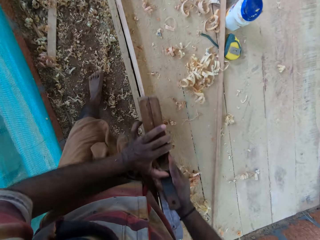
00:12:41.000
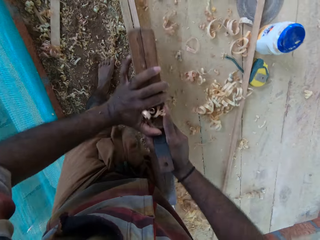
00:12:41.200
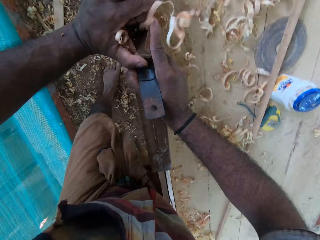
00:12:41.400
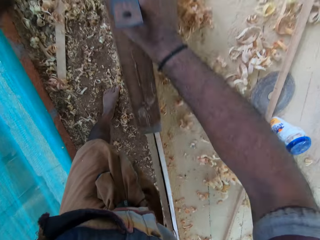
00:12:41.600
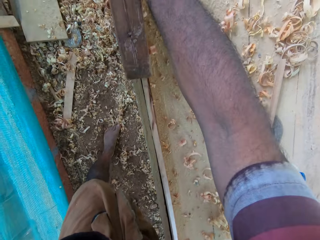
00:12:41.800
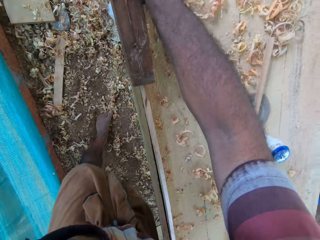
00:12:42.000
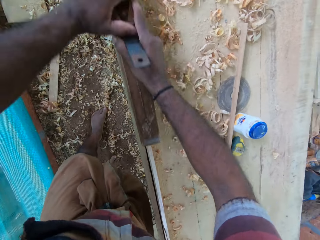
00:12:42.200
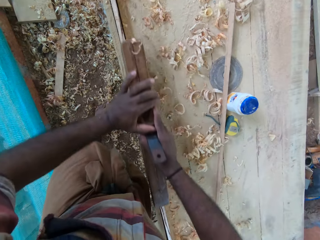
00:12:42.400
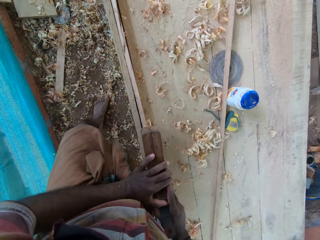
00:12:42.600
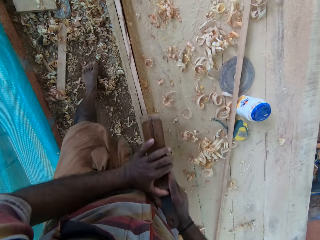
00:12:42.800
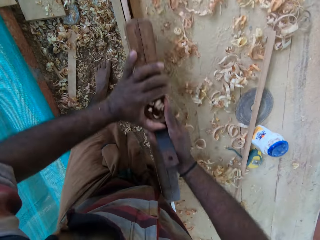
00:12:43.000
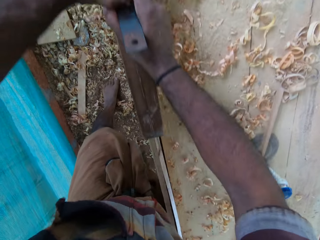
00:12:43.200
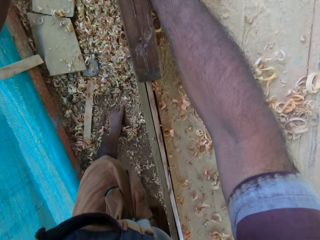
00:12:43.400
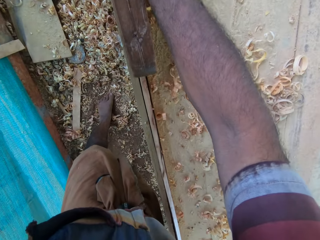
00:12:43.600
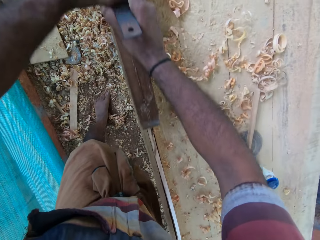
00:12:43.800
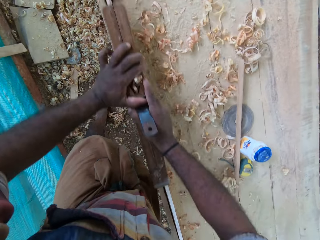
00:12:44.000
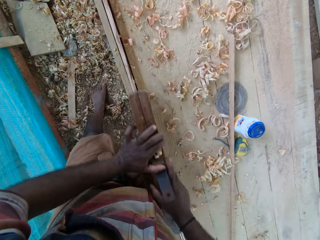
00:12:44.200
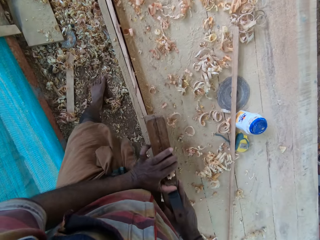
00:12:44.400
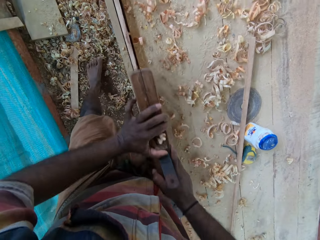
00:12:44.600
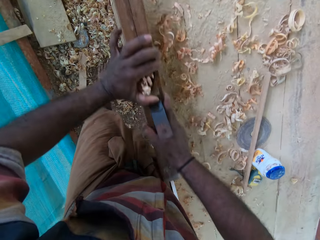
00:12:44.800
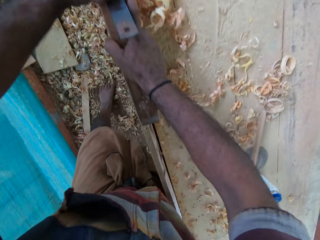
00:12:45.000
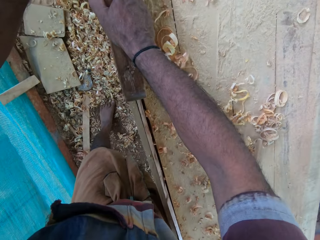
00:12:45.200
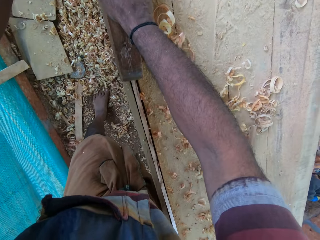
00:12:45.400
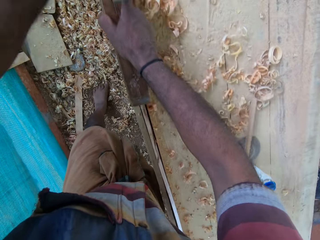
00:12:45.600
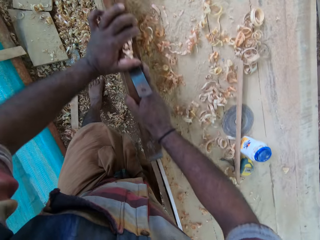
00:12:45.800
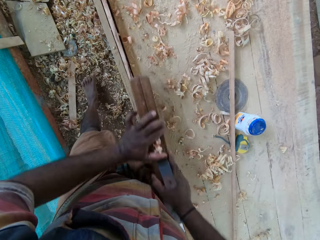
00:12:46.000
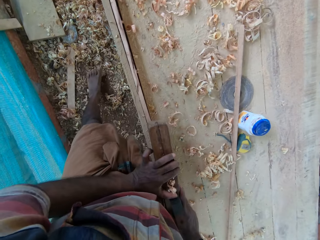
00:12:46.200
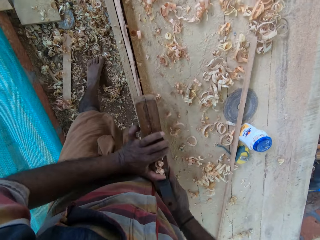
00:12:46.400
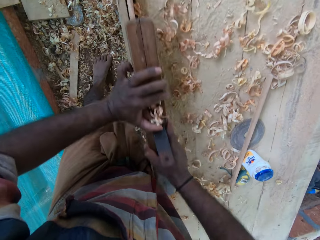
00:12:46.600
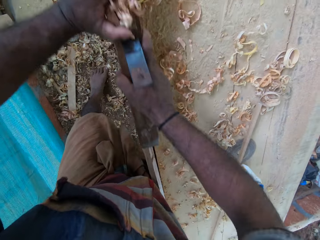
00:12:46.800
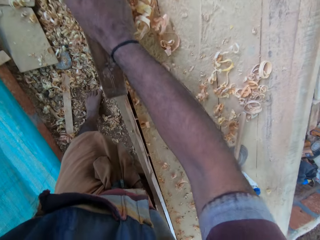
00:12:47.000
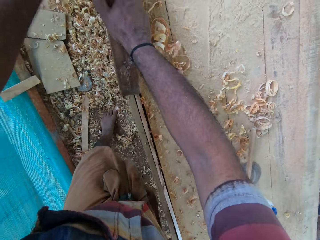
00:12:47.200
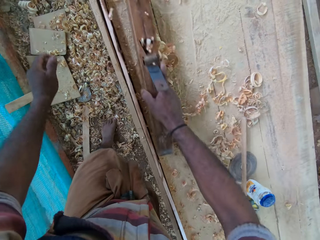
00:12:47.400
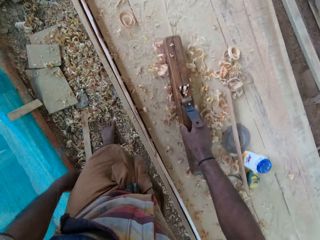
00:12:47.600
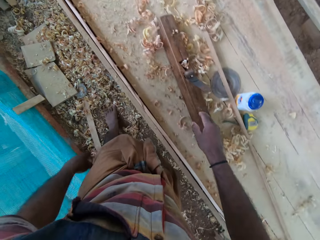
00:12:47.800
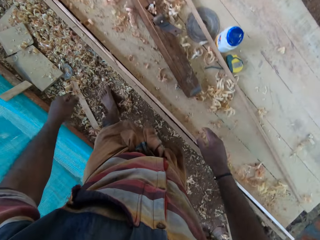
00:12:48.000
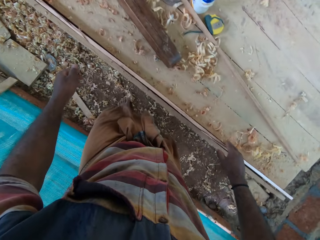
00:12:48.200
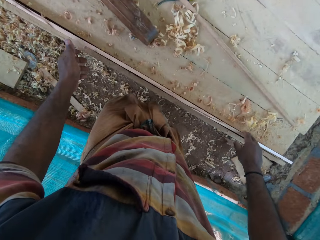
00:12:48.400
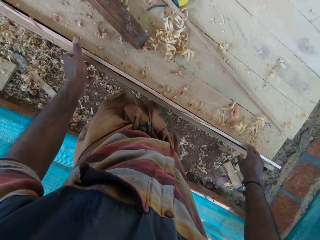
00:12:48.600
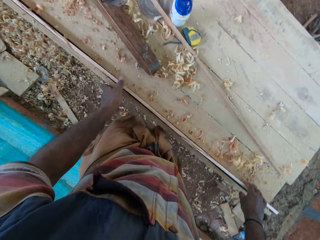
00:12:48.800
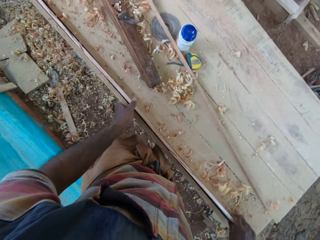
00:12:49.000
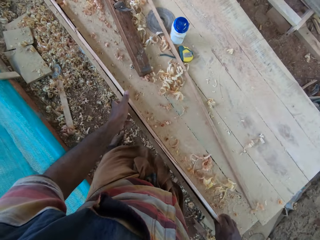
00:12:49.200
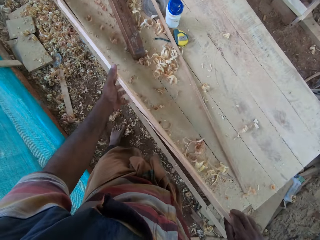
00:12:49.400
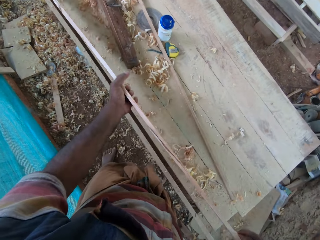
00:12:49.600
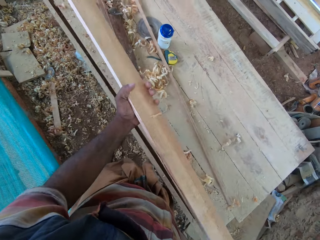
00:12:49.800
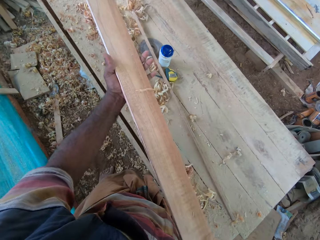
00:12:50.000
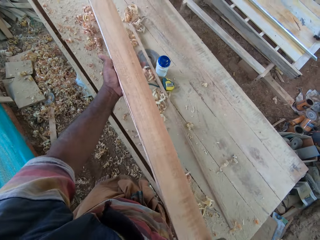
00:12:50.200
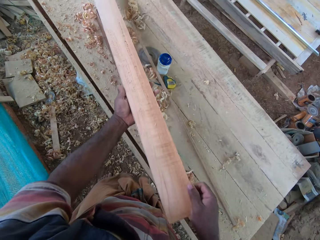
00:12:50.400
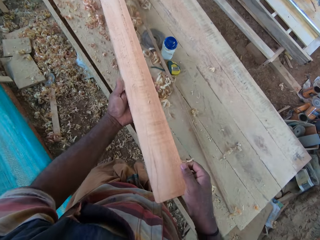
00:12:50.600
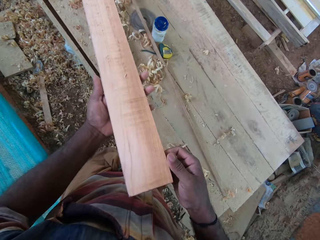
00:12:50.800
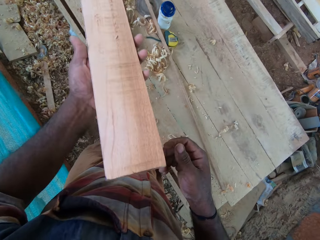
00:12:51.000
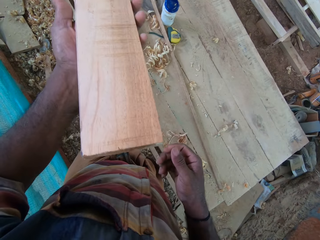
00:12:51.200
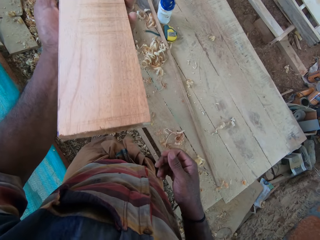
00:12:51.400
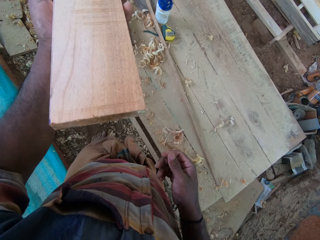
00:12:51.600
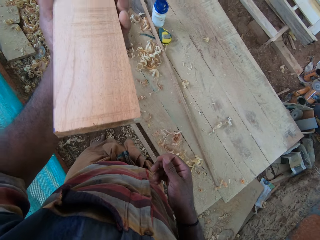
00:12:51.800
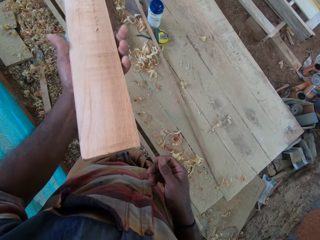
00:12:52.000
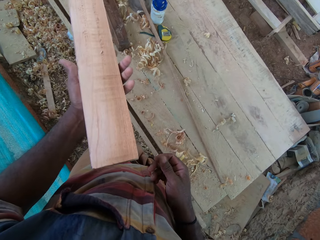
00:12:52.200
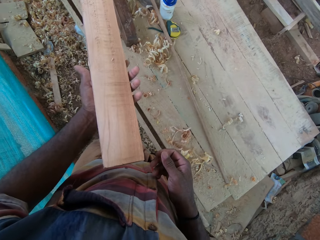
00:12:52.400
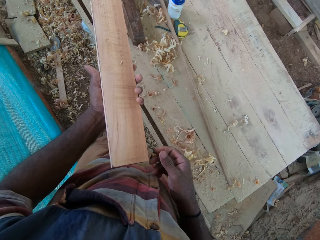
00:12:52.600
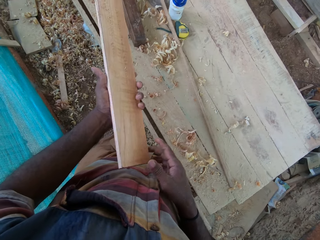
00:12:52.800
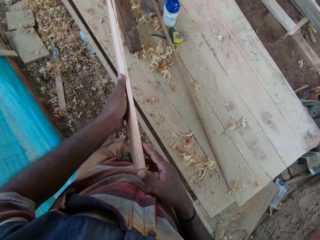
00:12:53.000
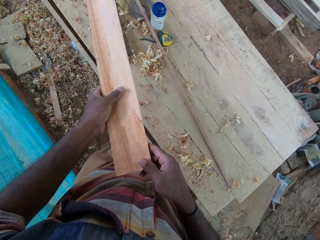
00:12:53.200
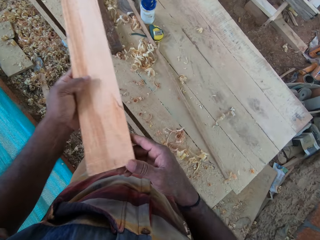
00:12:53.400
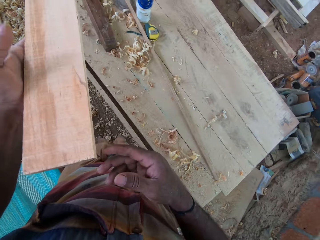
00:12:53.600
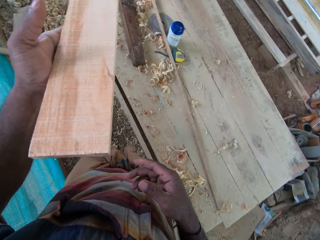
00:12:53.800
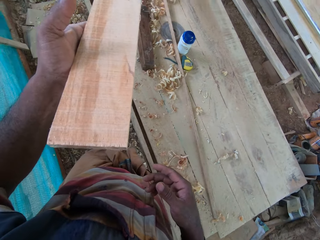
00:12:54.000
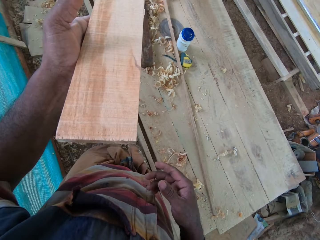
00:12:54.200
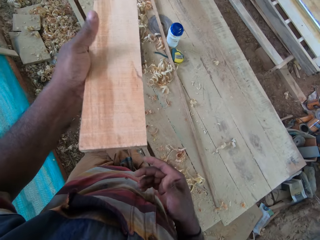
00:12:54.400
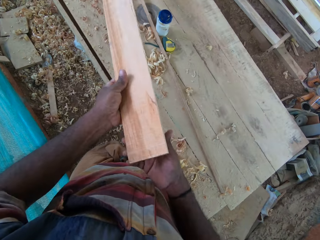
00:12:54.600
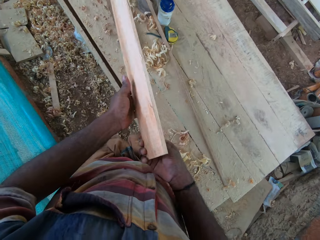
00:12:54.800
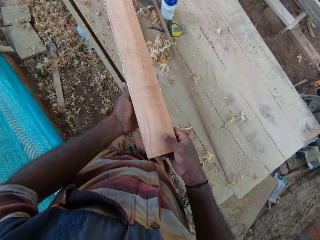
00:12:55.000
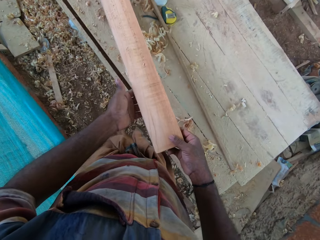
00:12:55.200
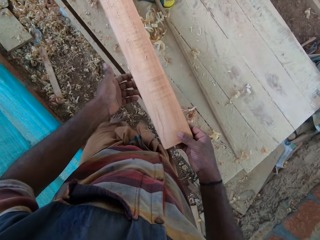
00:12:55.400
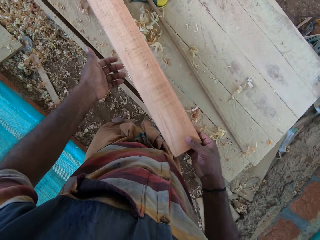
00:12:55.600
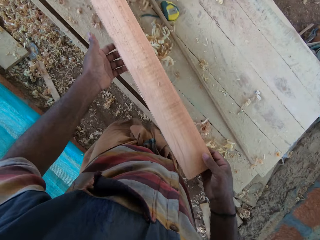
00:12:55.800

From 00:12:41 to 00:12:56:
The camera wearer drops the plane on the stand. They lift the wood from the stand. They lean the wood on the stand. They stare round at the wood.

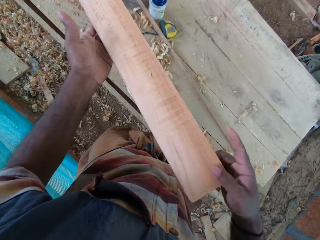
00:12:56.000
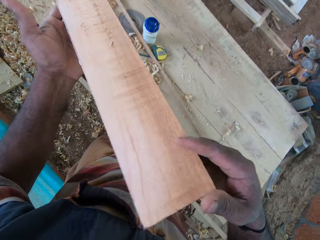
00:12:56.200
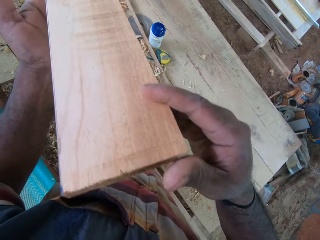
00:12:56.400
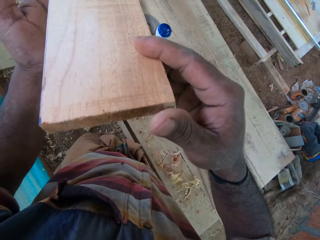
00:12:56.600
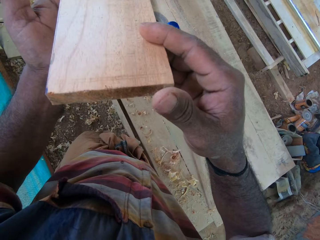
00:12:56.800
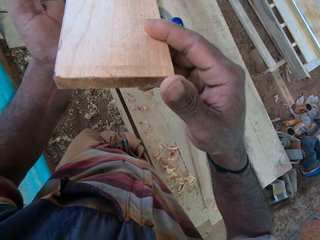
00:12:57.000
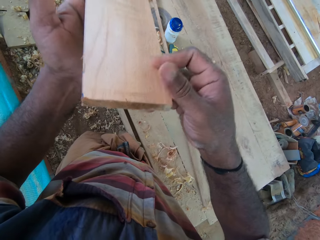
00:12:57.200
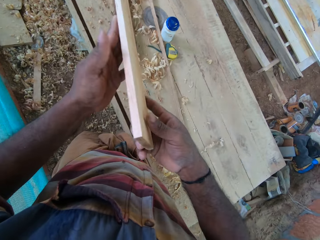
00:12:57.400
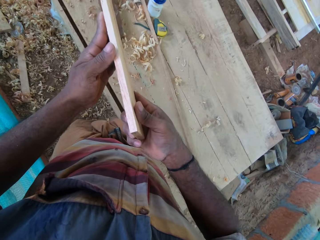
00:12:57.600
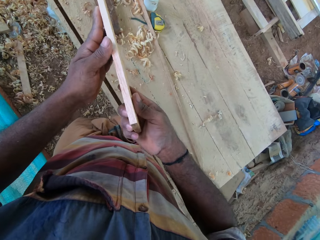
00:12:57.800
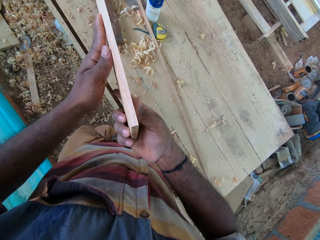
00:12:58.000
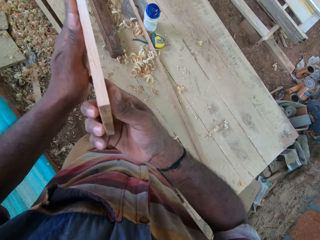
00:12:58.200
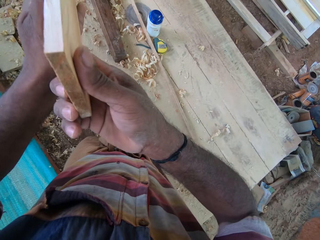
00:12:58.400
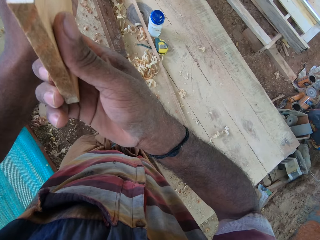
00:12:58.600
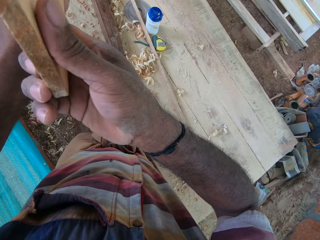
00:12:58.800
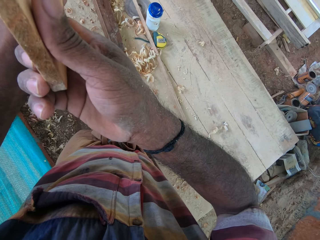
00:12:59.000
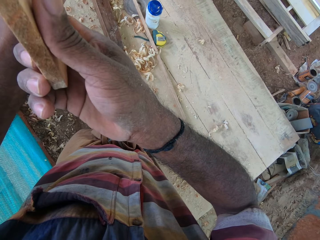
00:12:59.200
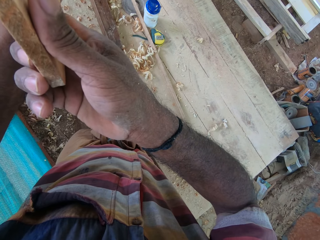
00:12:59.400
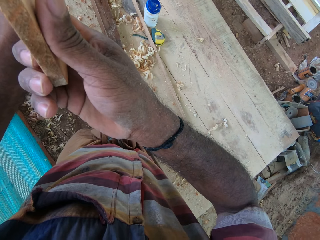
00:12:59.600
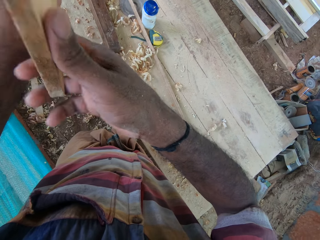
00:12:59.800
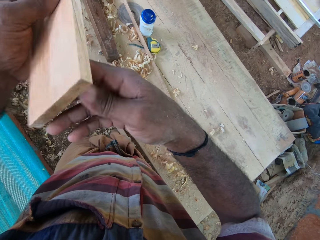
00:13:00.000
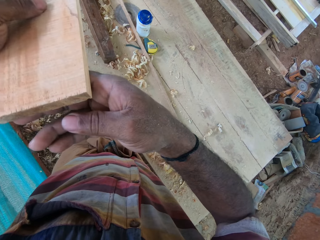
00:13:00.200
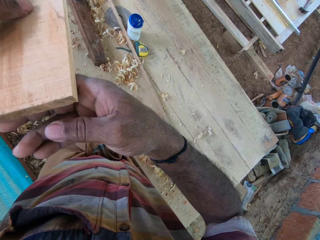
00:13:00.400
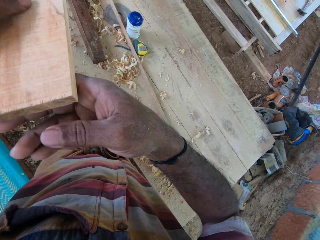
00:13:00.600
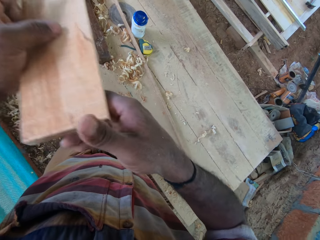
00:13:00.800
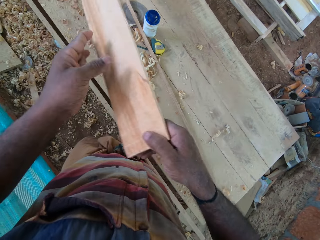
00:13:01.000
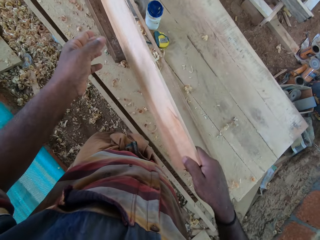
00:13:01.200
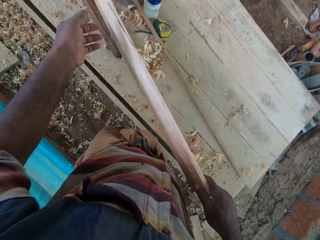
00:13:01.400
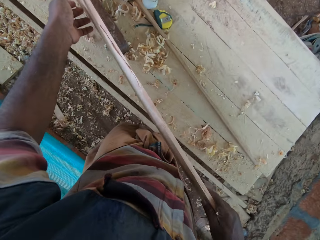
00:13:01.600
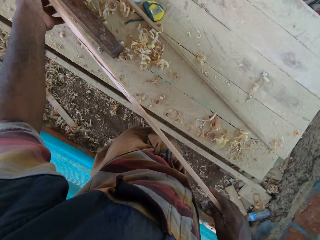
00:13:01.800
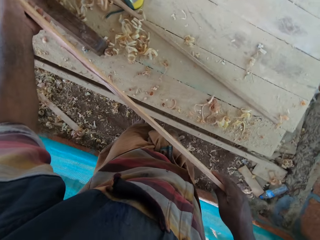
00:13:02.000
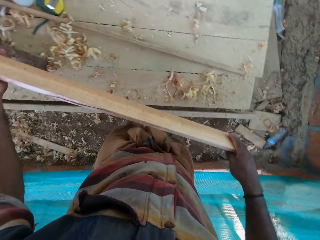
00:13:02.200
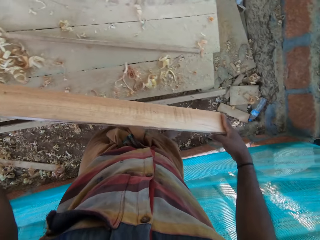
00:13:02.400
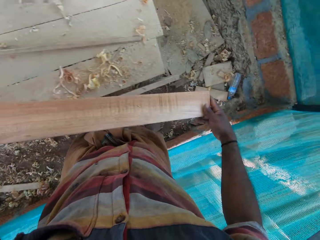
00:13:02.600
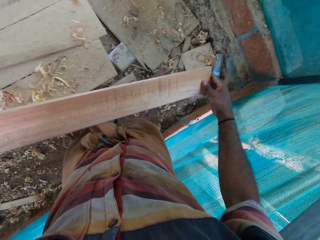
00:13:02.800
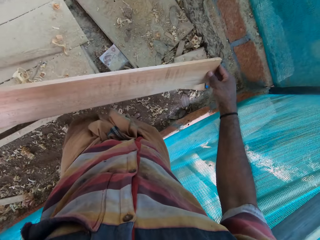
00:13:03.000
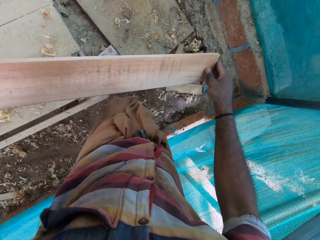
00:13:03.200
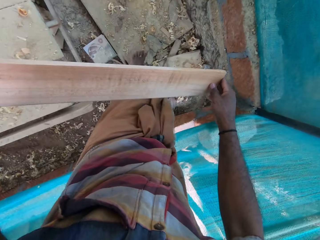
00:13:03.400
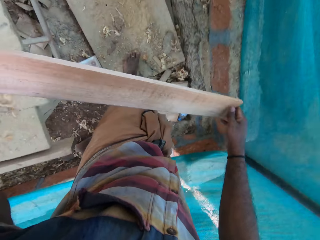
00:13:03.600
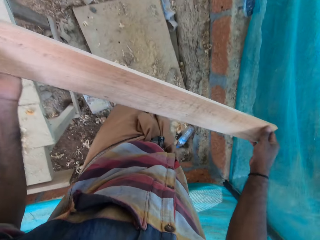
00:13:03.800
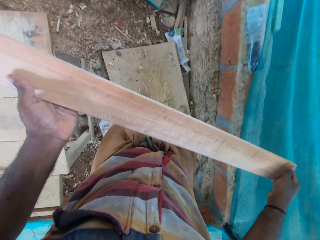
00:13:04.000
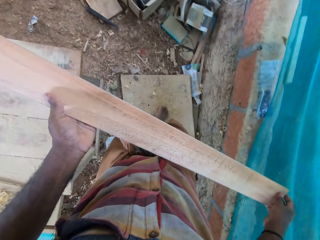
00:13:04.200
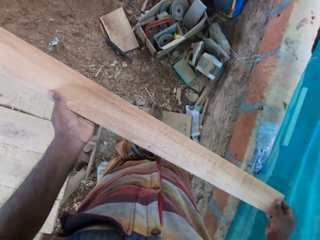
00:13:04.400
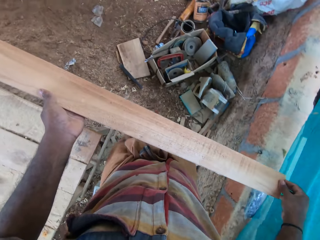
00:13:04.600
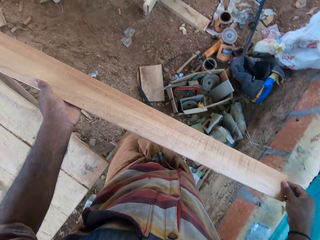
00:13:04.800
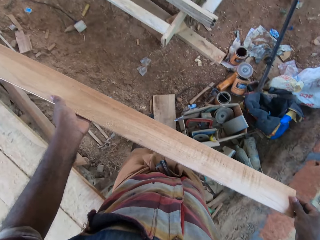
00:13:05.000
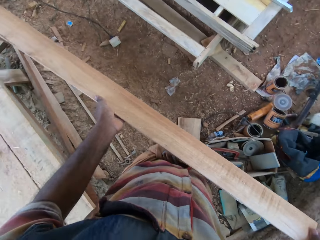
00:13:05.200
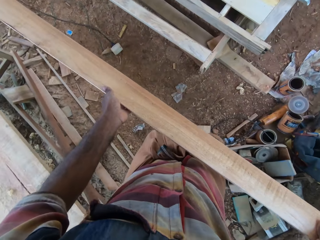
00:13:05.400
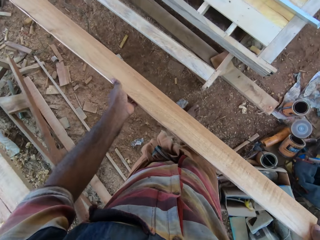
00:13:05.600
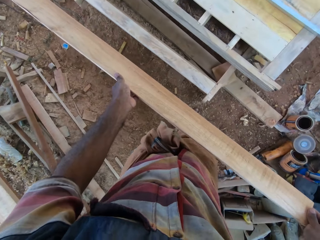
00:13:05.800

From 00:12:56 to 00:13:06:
The camera wearer carries the wood to the wooden structure in the workshop.
